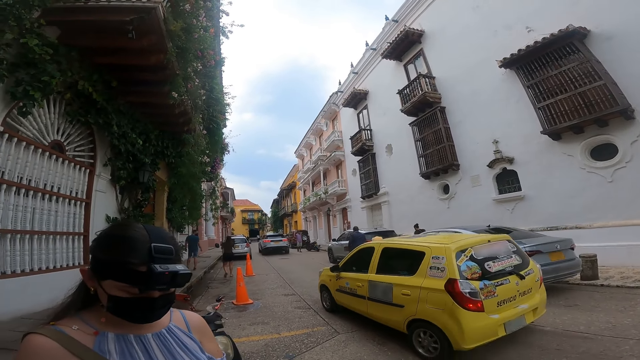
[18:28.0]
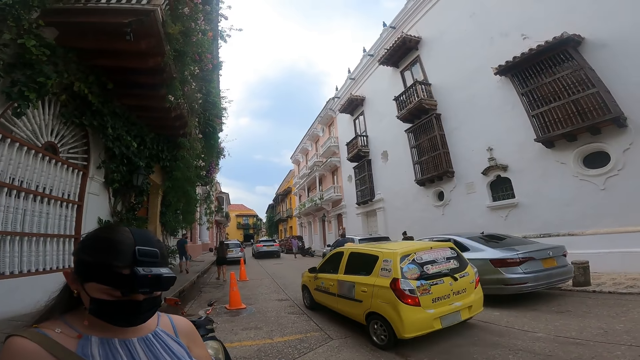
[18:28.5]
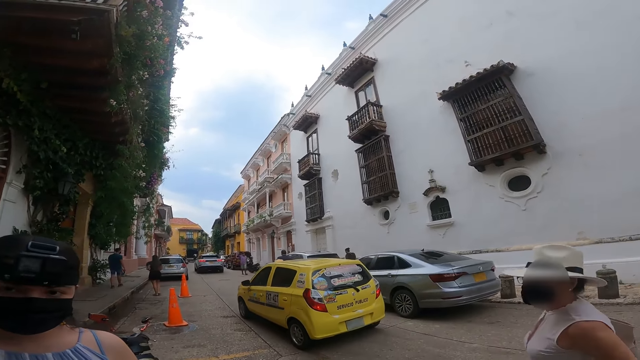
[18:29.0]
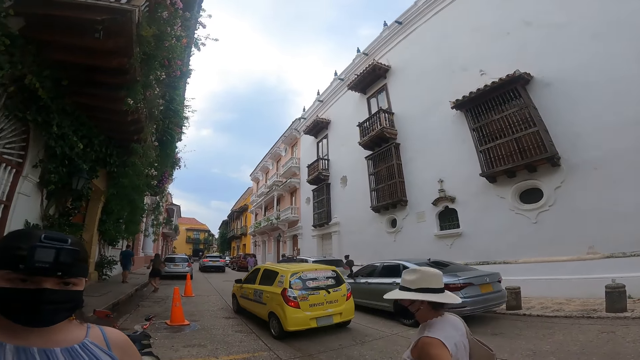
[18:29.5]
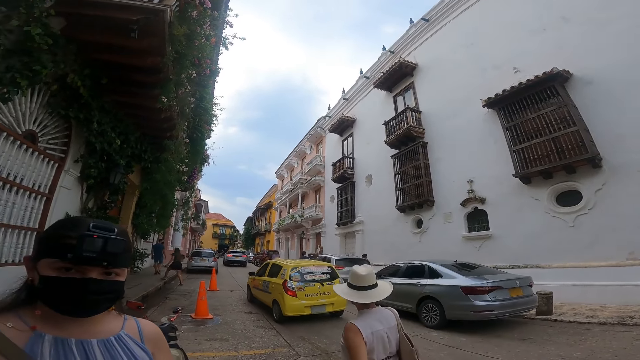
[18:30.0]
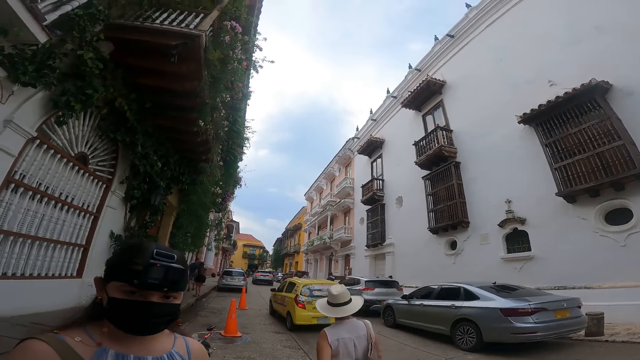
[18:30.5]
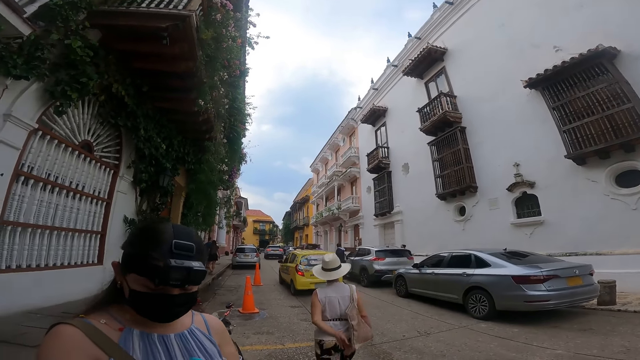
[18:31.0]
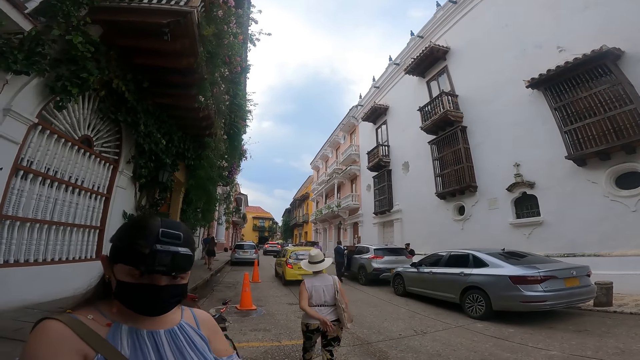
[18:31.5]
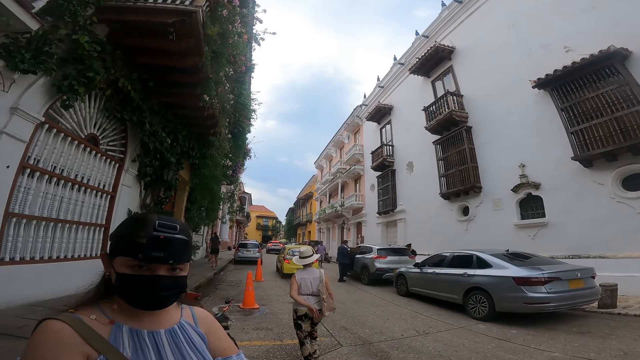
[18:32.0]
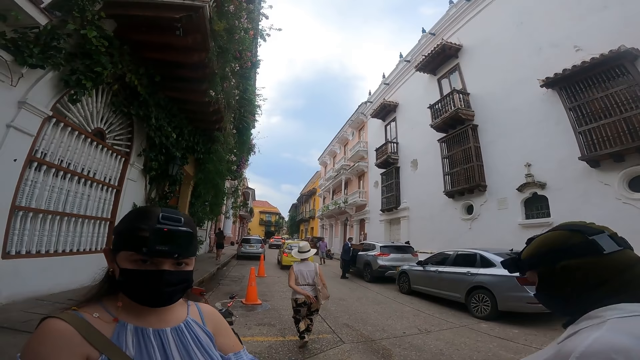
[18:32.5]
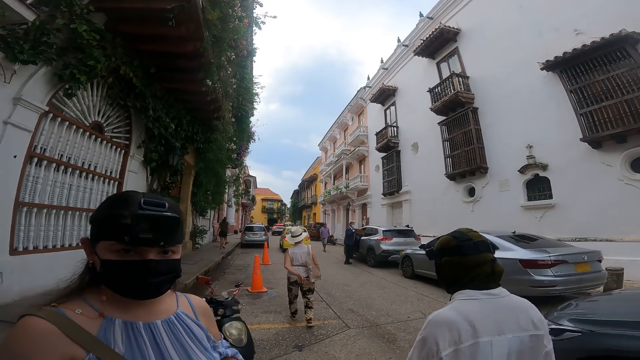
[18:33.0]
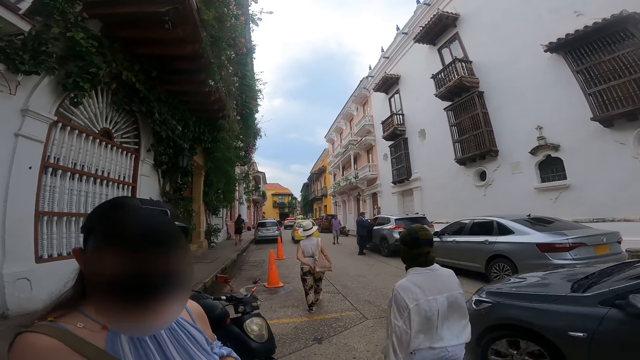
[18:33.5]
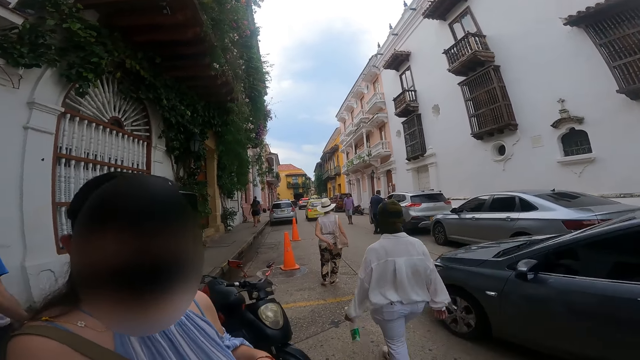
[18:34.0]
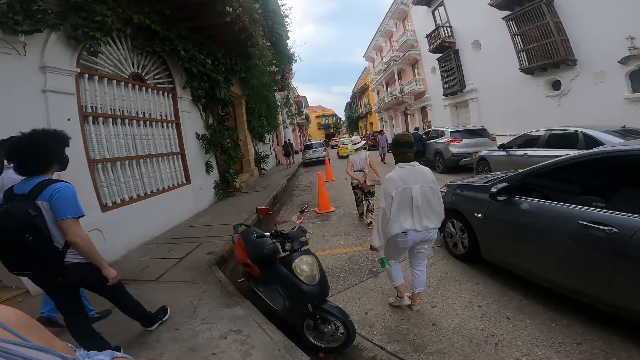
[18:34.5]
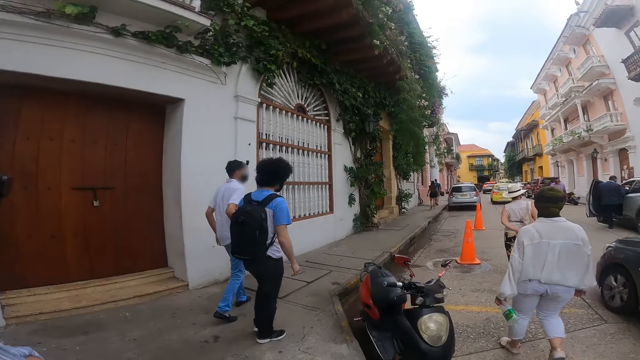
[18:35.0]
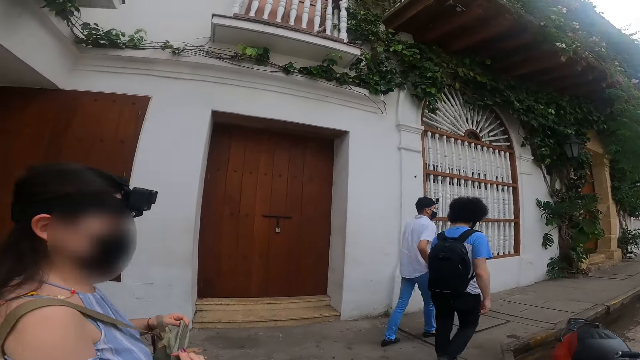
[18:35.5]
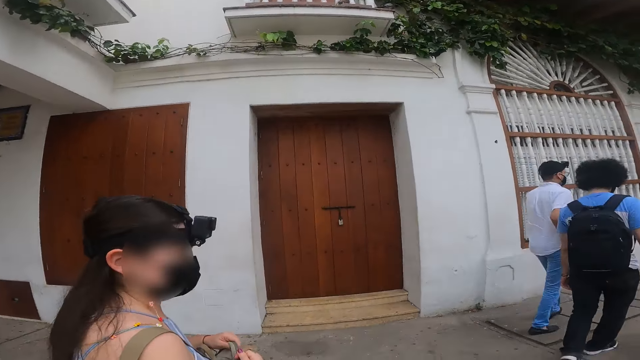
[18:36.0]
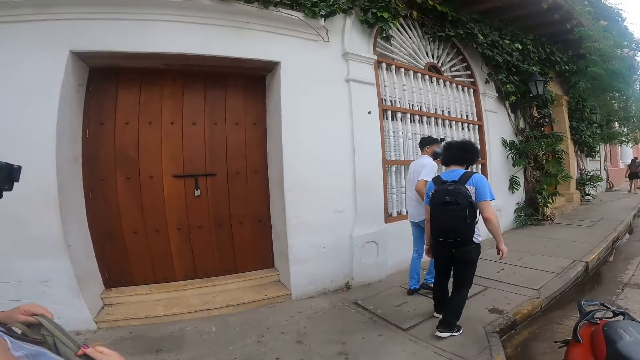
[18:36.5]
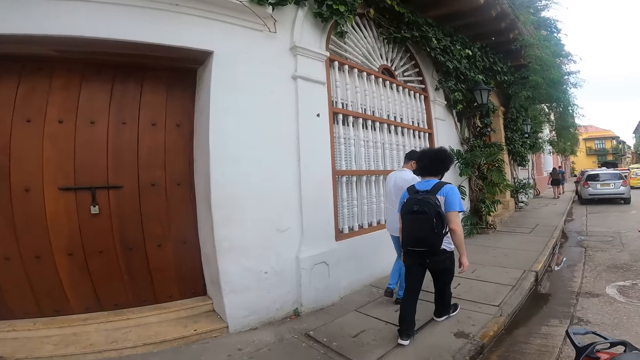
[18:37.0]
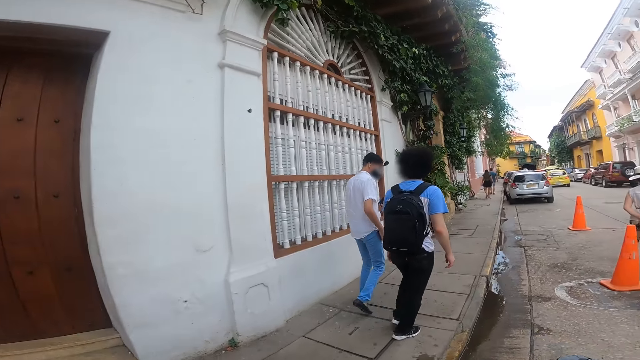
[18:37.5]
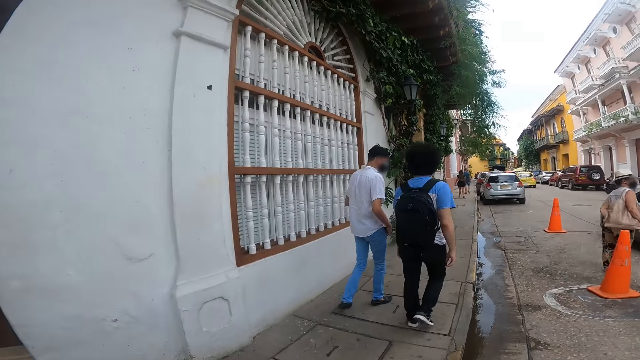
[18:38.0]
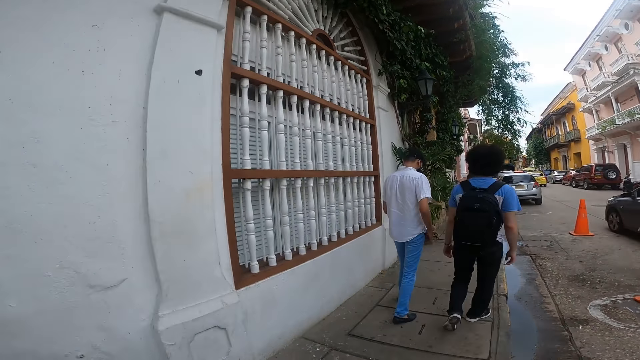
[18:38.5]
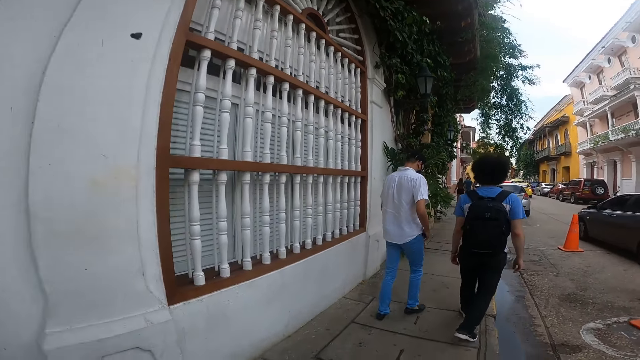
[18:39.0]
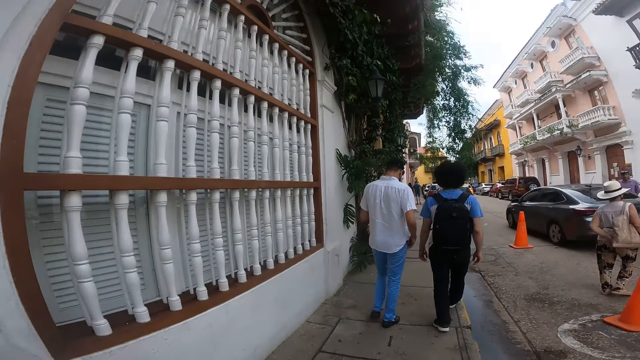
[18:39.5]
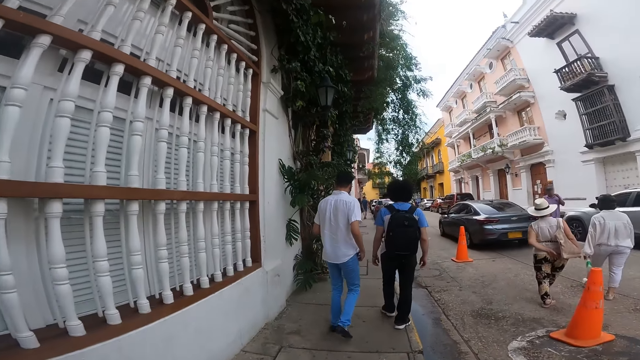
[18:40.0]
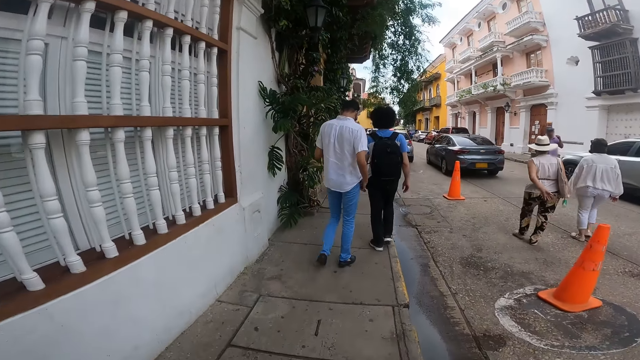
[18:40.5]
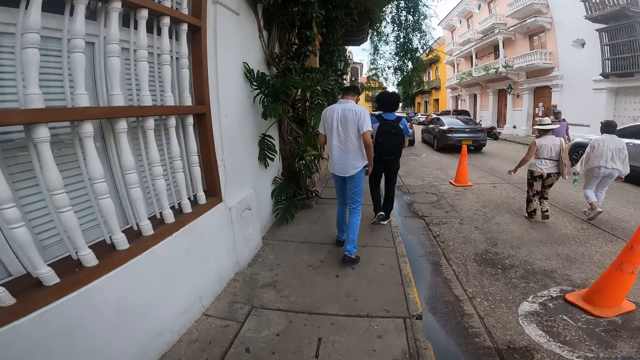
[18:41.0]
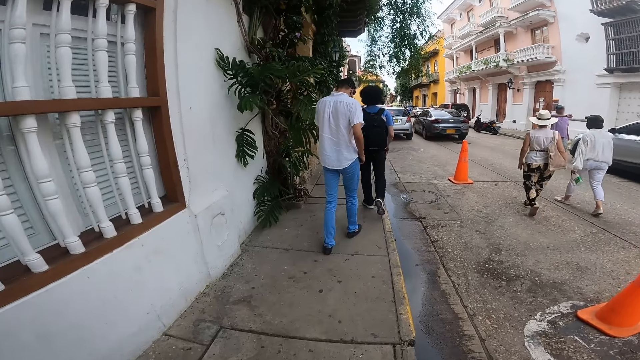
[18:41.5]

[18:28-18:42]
A lady operates a mobile phone. The camera wearer looks around a road. A woman walks past the camera wearer. The camera wearer converses with the lady. Another woman walks past the camera wearer. A car drives past the camera wearer. The camera wearer walks on a pedestrian lane or sidewalk alongside the lady. The lady walks around the sidewalk. A man and another man walk on the pedestrian lane.

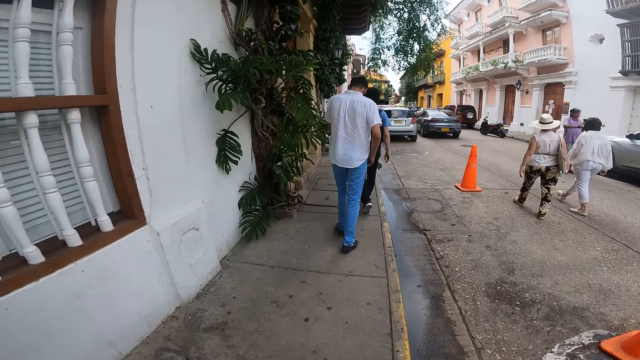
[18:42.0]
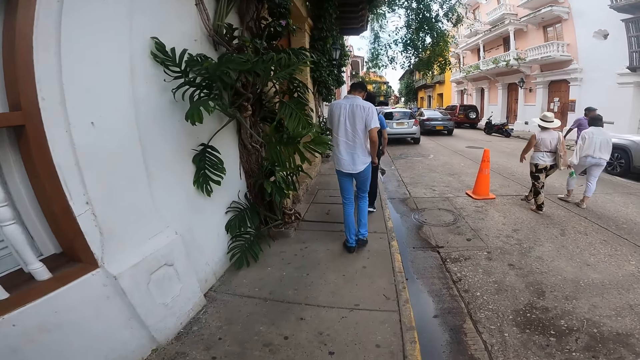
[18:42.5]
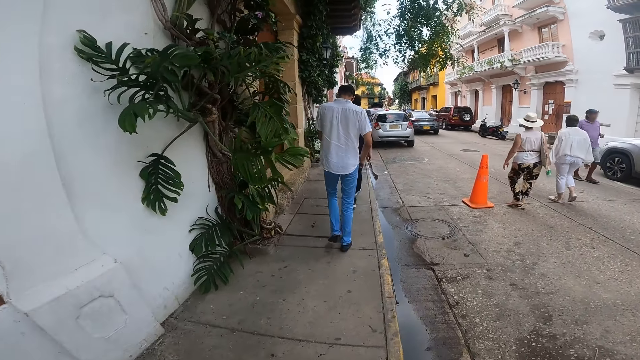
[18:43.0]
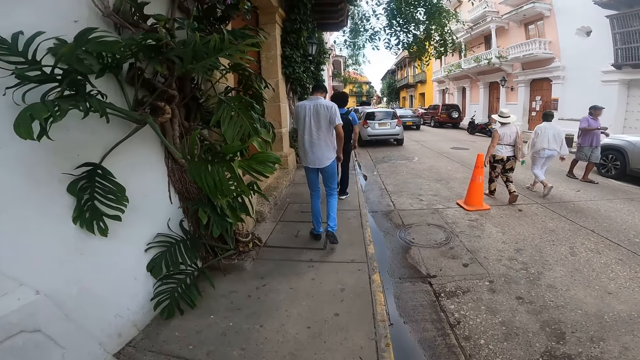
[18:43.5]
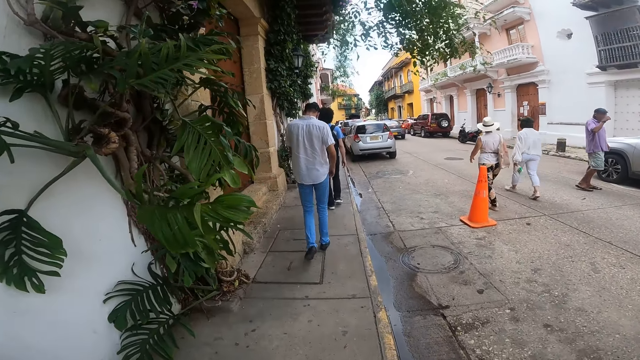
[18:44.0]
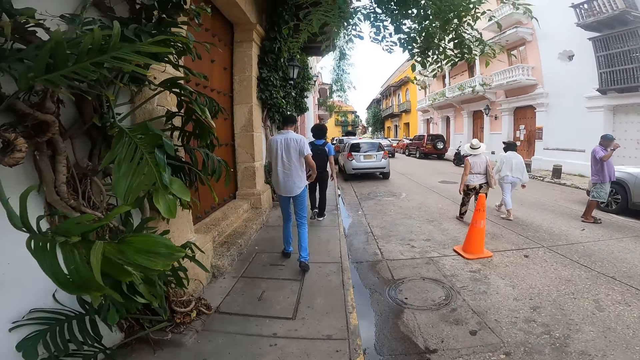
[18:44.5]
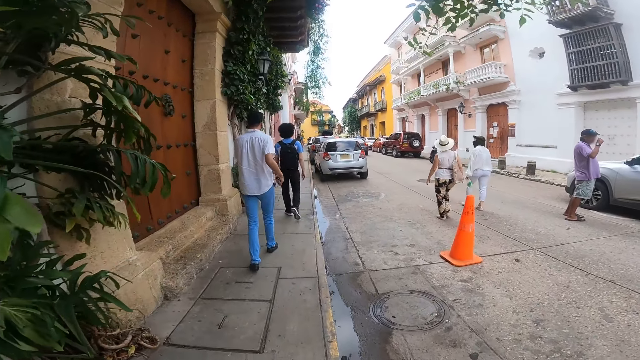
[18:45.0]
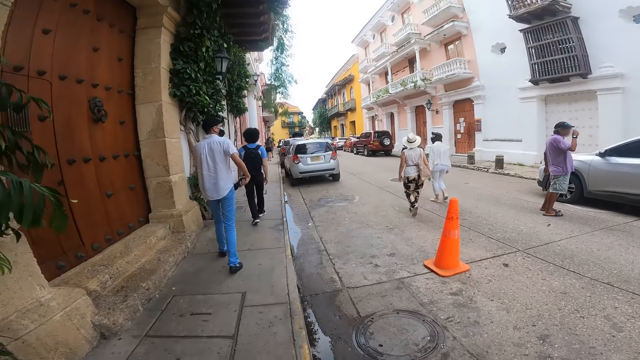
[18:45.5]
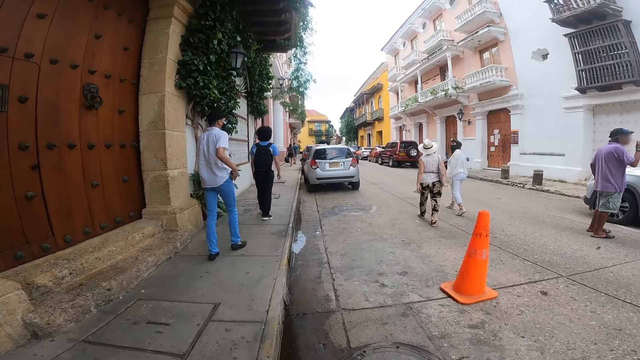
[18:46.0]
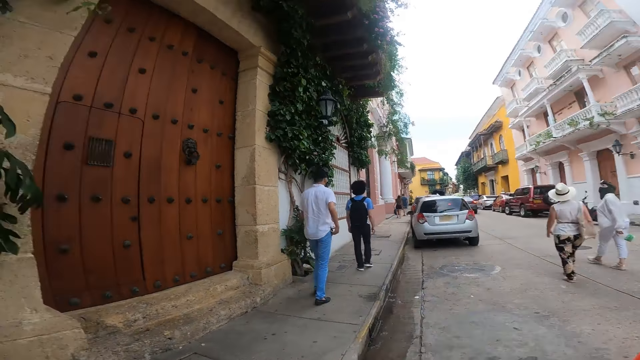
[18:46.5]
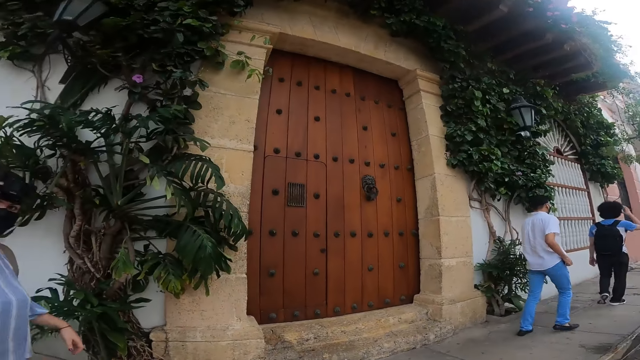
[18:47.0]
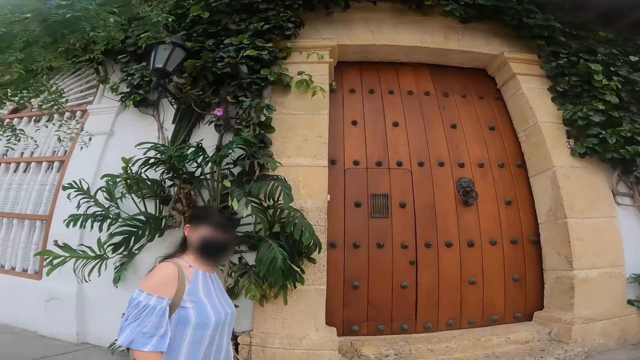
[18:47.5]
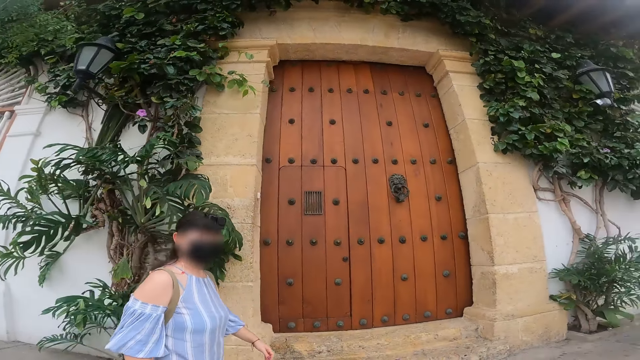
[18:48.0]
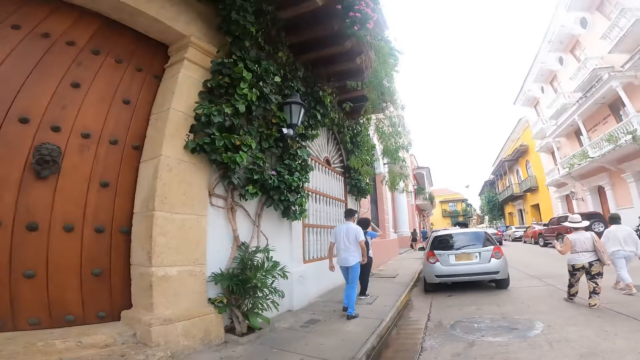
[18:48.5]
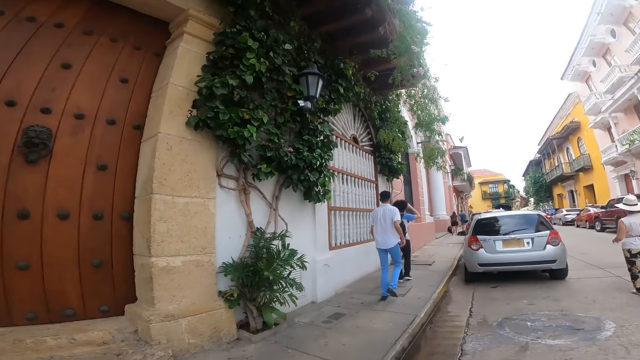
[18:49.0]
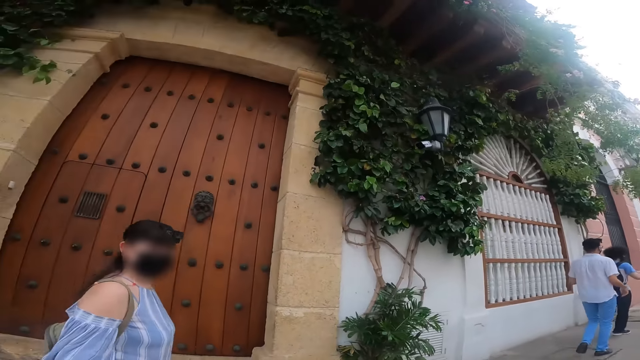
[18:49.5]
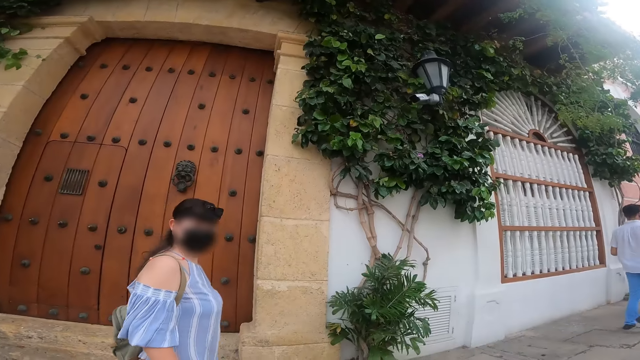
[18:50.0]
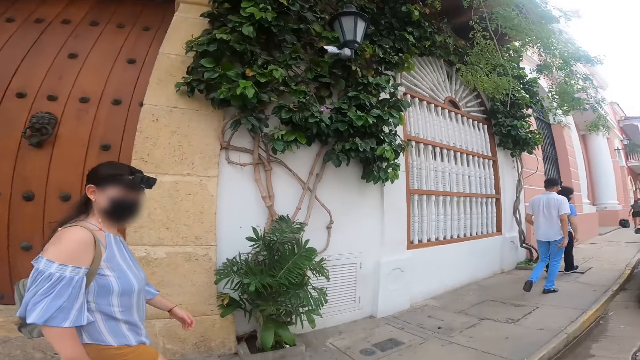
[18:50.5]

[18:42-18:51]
The camera wearer converses with a lady. They look around a building.
